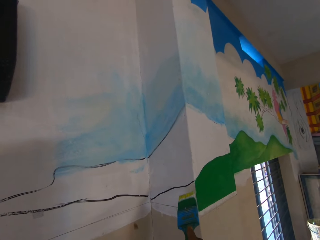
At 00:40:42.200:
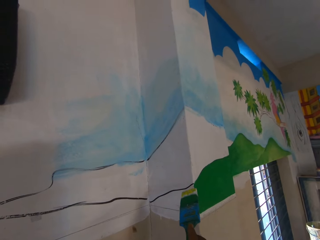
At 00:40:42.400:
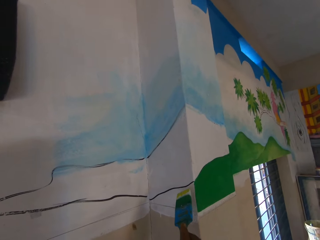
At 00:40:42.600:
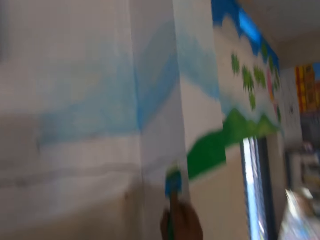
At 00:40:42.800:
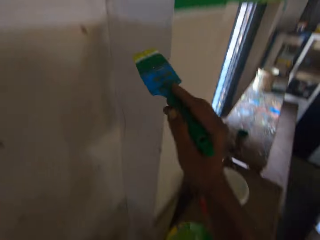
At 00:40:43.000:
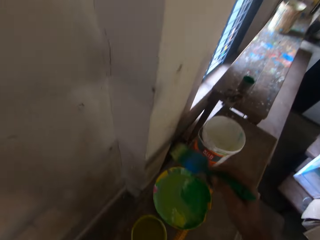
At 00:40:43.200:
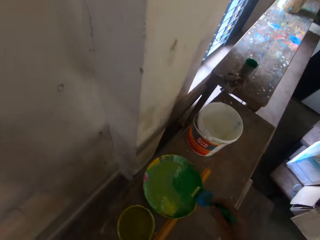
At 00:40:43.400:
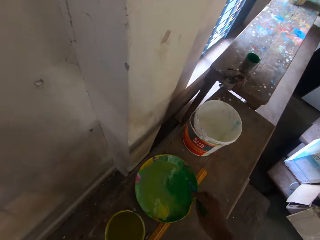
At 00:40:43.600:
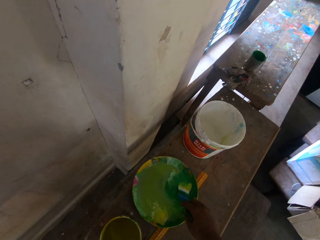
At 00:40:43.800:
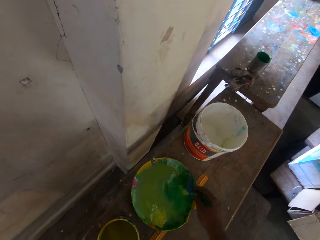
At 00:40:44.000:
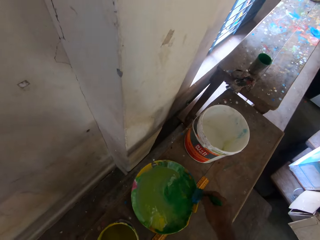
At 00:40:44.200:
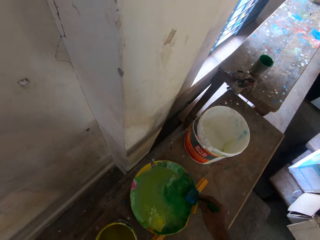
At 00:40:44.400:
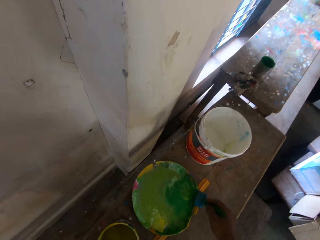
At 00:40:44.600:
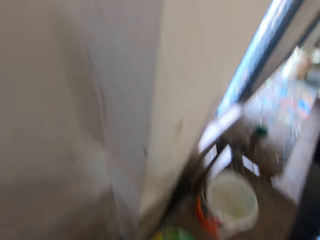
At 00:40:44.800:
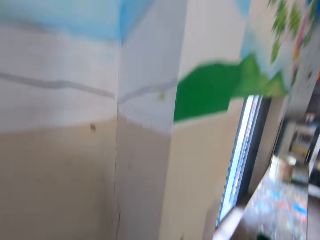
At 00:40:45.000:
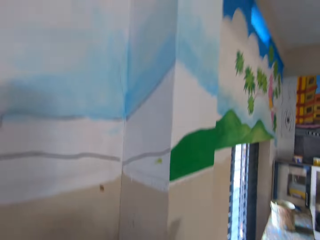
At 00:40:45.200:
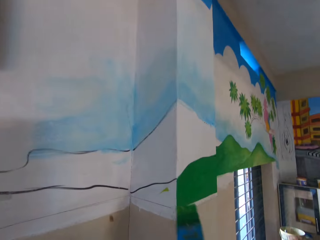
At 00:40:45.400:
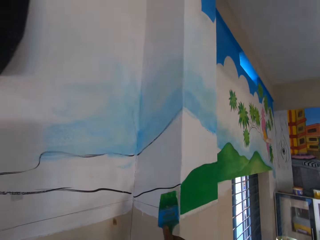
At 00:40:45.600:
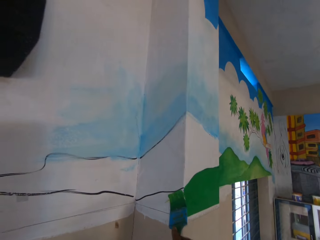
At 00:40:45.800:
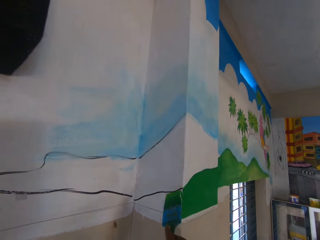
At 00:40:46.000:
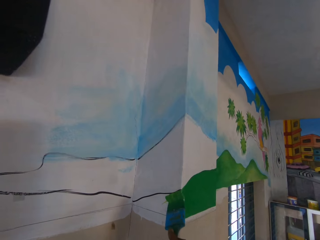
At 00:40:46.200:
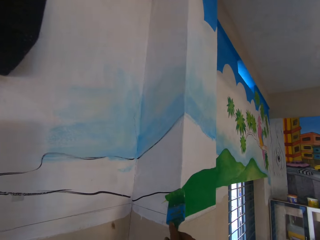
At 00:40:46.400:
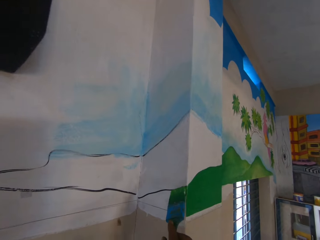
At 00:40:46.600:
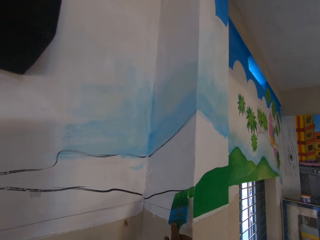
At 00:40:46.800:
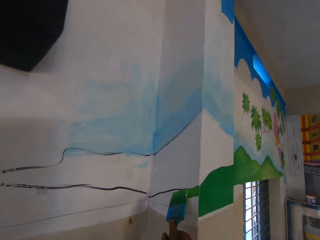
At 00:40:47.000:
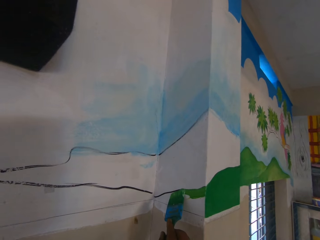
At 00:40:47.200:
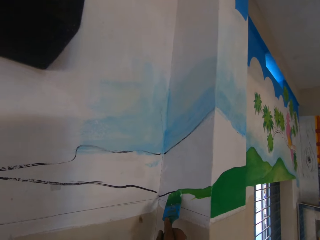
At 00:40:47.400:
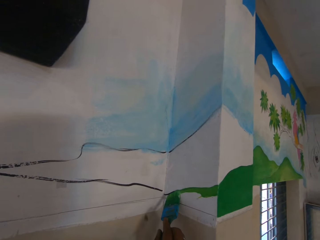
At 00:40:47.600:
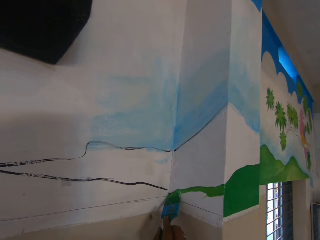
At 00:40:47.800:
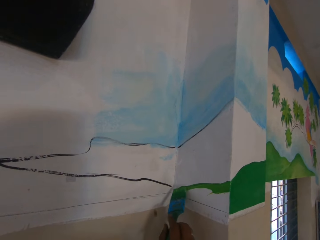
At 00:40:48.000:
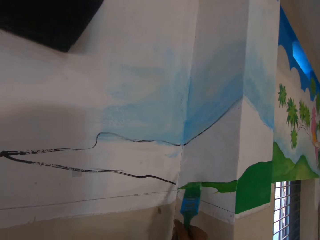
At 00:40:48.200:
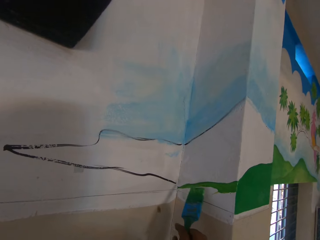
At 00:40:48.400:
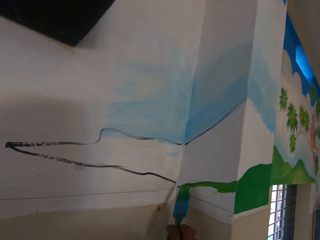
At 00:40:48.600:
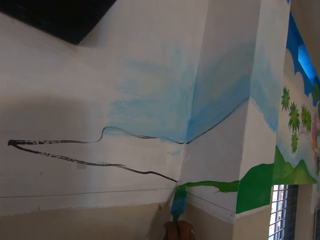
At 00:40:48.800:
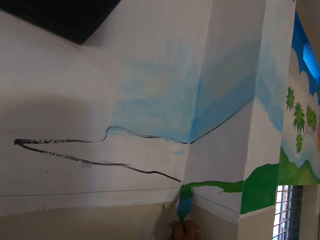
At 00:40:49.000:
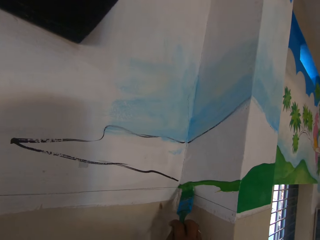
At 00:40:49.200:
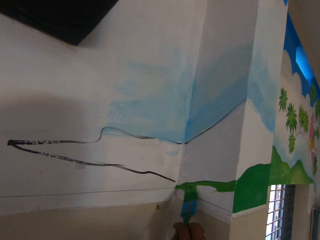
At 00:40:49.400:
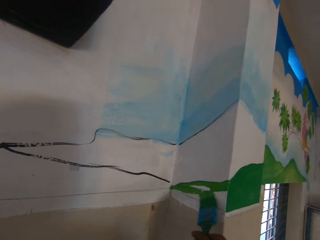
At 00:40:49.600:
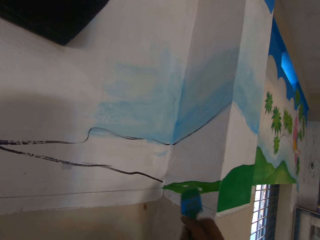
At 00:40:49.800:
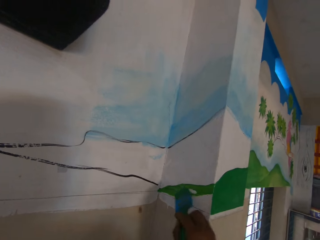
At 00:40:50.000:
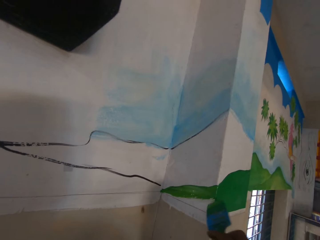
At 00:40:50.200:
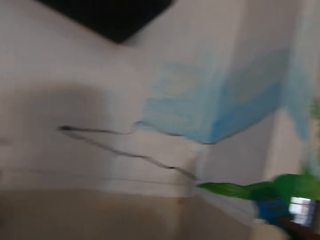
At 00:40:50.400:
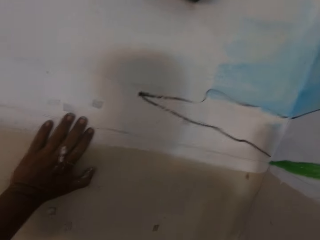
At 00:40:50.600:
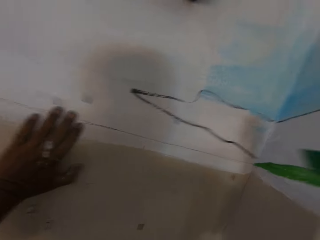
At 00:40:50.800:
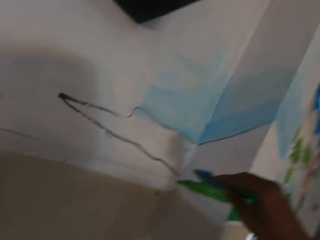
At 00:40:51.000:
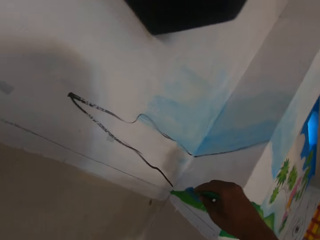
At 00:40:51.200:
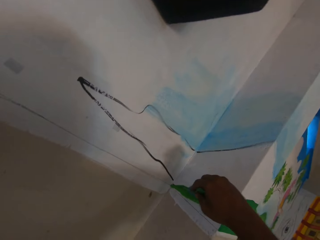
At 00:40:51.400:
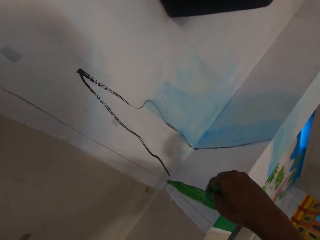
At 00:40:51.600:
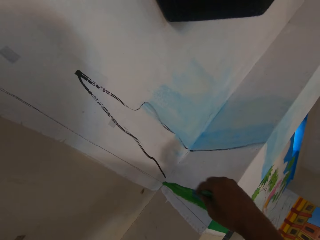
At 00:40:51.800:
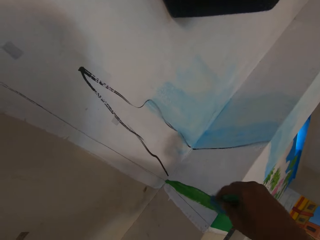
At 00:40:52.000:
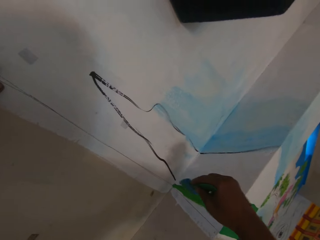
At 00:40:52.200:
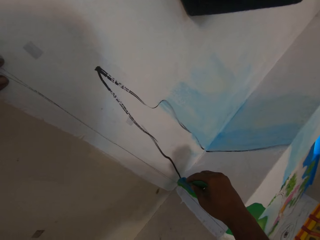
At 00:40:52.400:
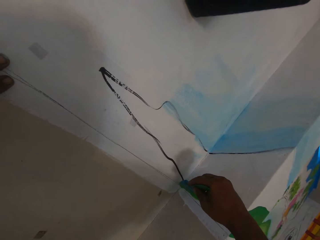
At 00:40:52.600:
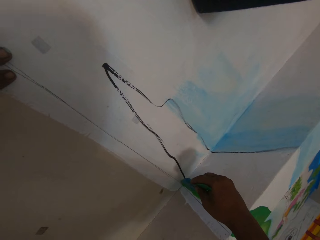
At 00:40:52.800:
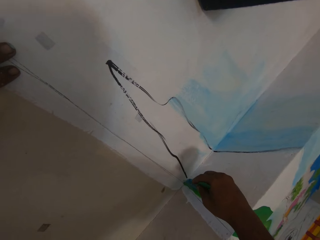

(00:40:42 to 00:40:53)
The camera wearer mixes the paint in the plate on the bench with the paintbrush in his right hand. He paints the wall with the paintbrush in his right hand.

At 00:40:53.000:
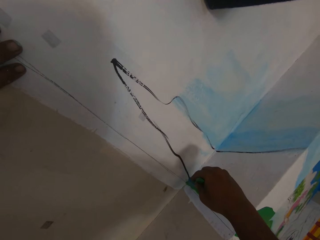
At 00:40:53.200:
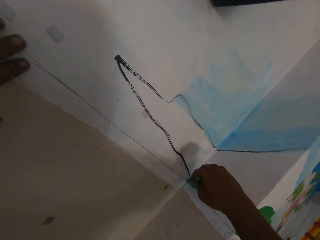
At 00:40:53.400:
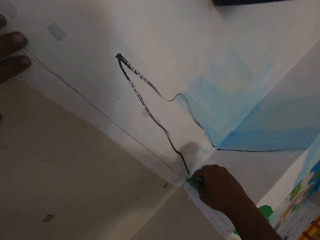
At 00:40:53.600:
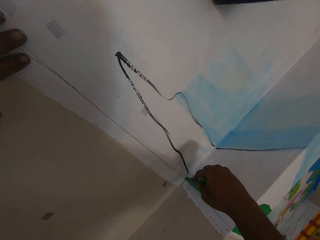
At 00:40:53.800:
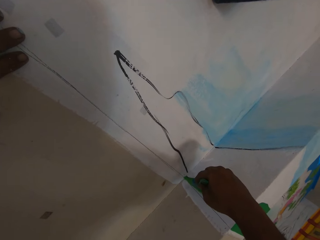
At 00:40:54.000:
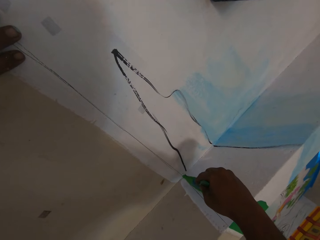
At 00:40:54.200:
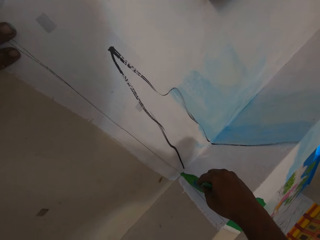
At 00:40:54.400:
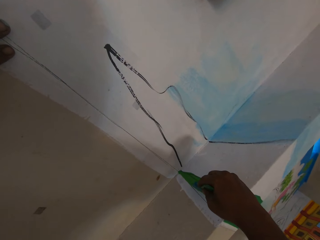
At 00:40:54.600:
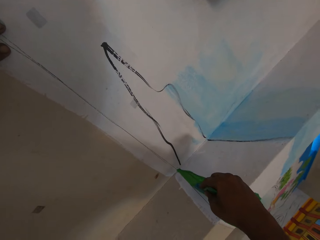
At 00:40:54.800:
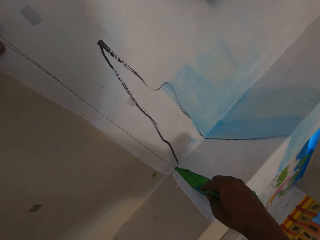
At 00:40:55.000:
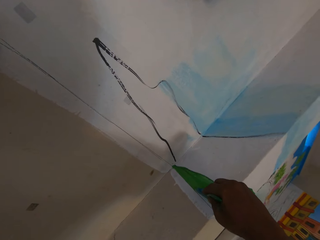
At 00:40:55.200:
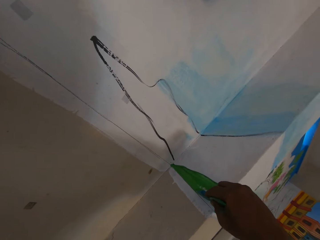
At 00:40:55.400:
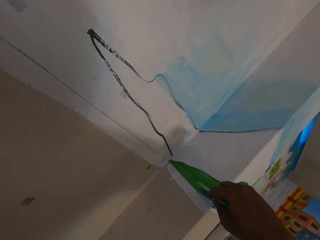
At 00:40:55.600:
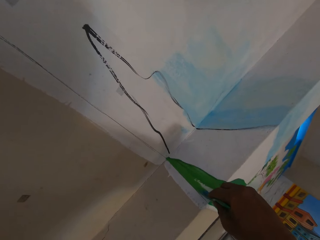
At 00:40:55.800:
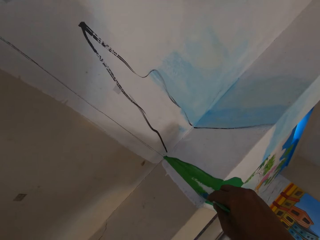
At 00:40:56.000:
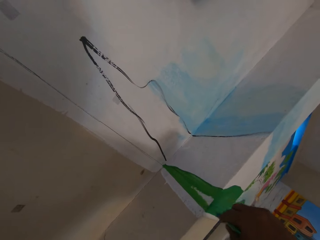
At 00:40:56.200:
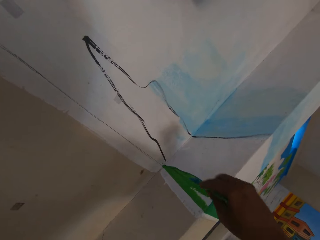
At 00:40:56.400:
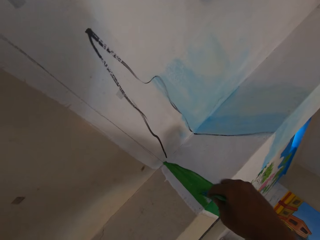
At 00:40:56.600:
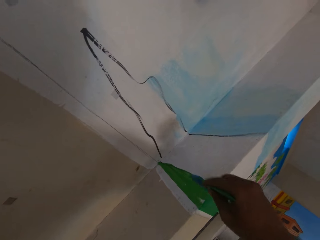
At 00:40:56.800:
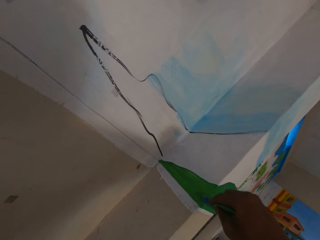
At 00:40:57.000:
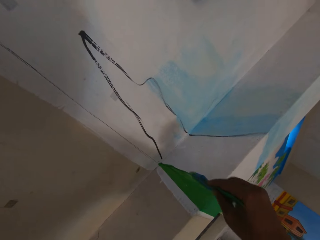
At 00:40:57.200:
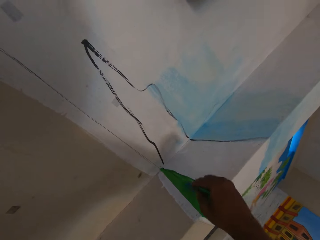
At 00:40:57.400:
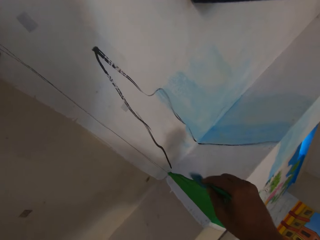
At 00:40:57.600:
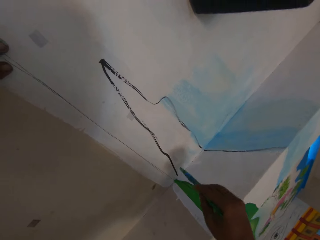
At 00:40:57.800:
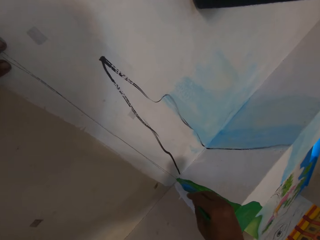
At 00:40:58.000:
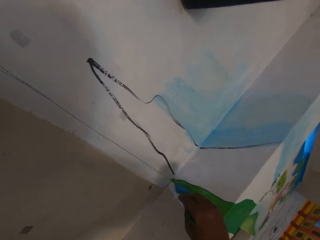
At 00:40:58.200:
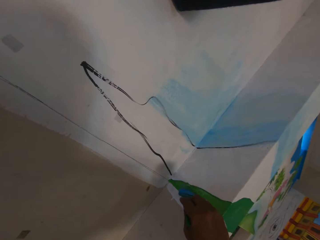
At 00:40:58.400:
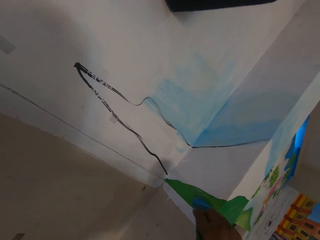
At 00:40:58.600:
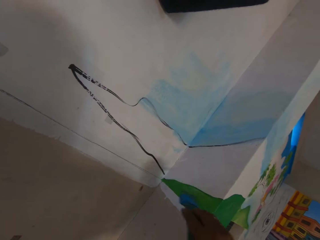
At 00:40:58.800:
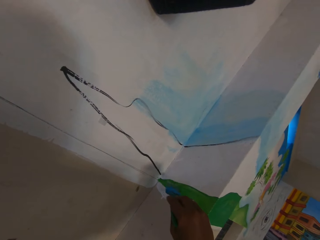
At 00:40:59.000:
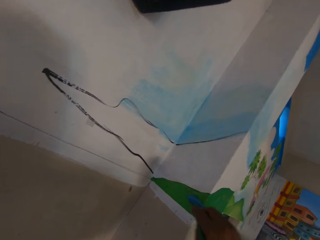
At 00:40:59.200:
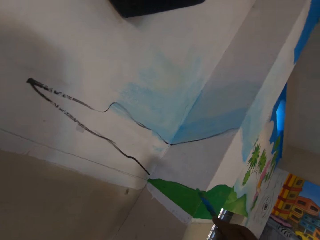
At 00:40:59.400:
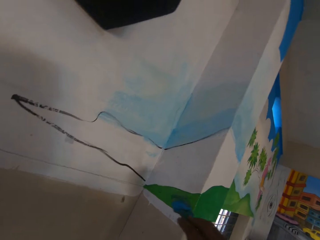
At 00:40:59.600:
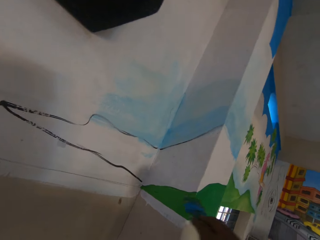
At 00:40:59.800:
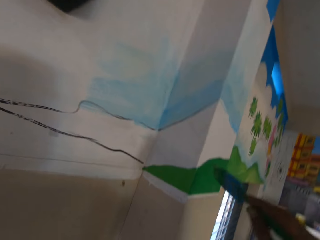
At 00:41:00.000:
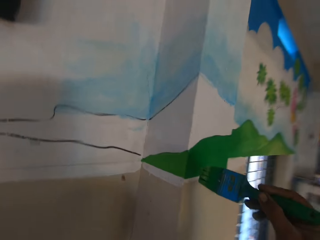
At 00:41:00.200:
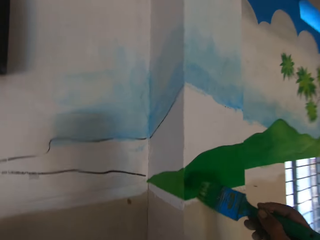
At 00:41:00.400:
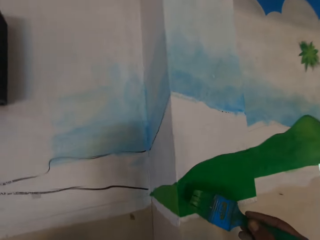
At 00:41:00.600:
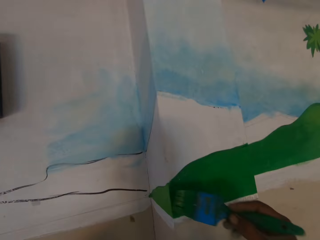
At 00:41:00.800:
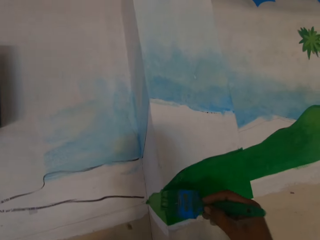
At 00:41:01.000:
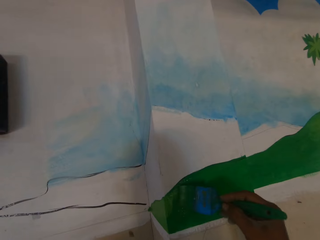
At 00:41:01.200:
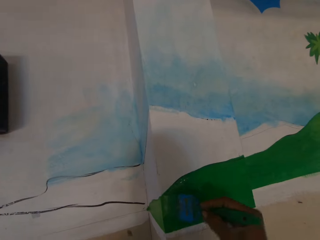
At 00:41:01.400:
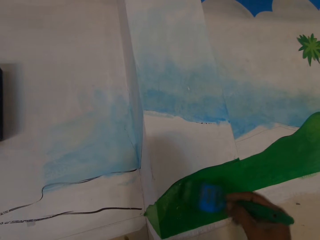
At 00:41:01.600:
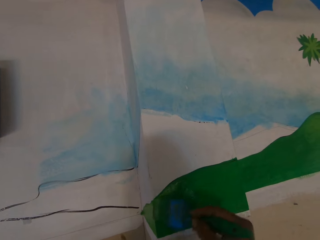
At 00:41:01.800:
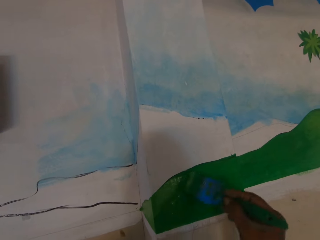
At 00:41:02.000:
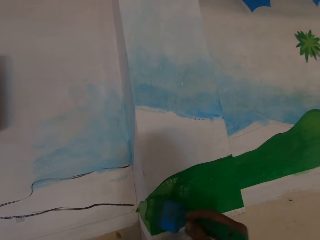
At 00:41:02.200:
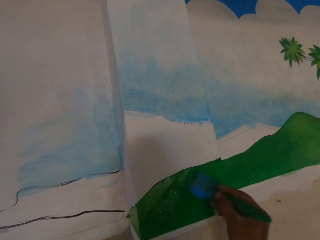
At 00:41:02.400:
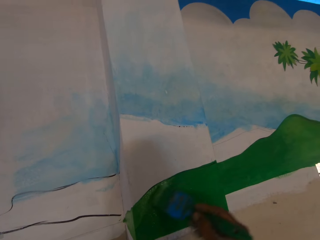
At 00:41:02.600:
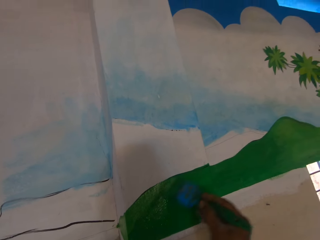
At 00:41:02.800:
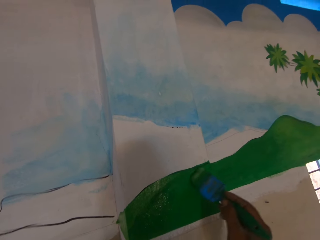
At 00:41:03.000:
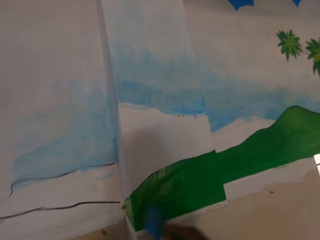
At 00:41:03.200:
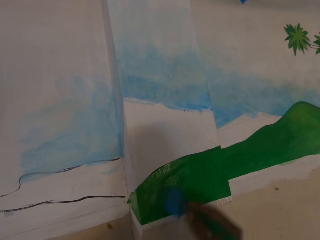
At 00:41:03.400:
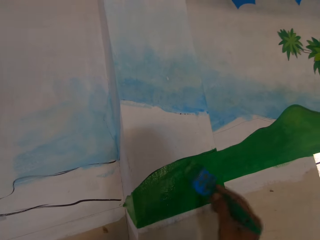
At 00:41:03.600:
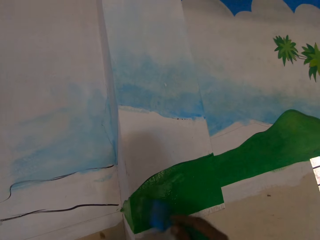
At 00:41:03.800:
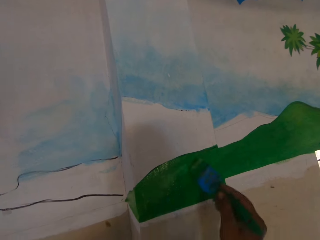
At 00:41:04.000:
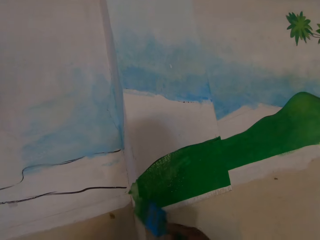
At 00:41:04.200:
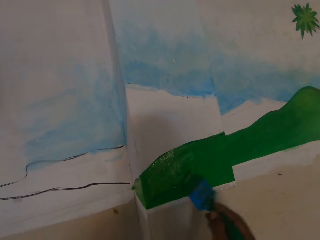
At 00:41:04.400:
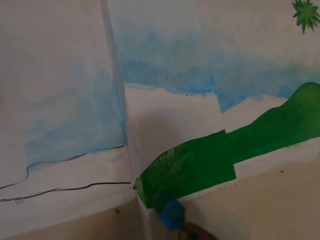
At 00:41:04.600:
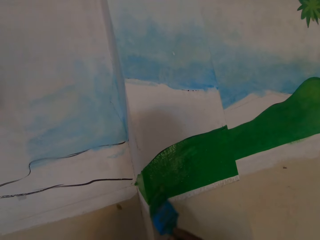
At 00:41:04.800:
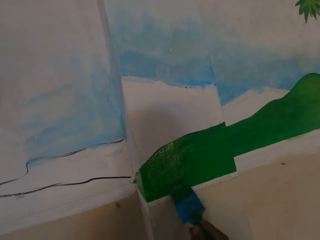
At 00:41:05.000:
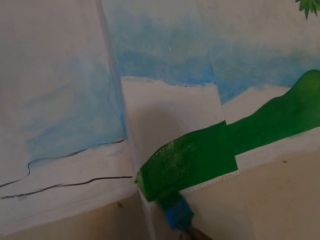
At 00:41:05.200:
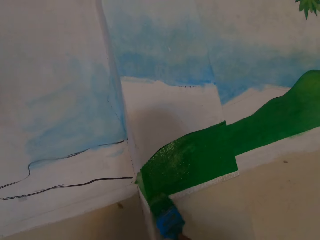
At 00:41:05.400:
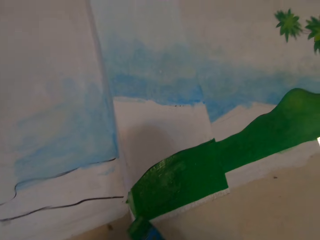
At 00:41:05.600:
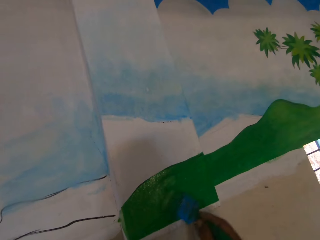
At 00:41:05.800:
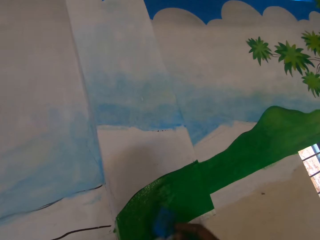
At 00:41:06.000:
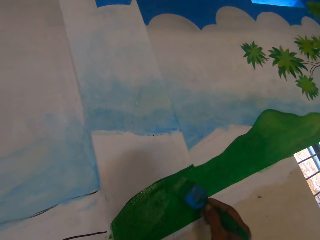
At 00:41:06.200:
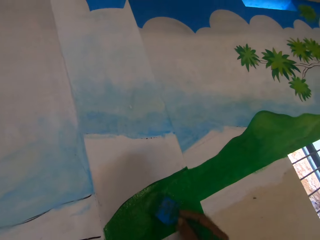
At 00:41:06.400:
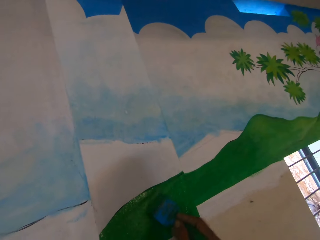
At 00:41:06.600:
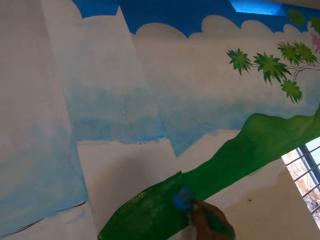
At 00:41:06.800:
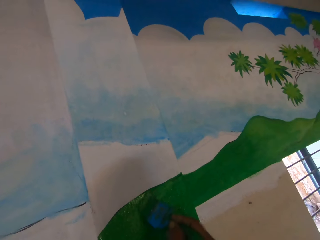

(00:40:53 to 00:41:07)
The camera wearer talks.
